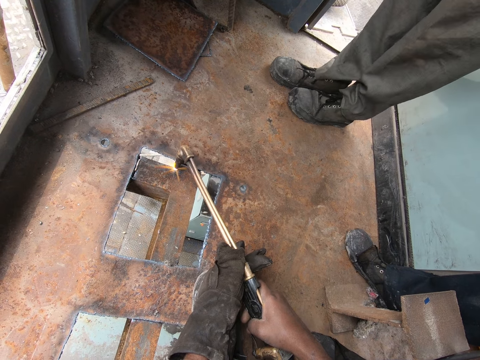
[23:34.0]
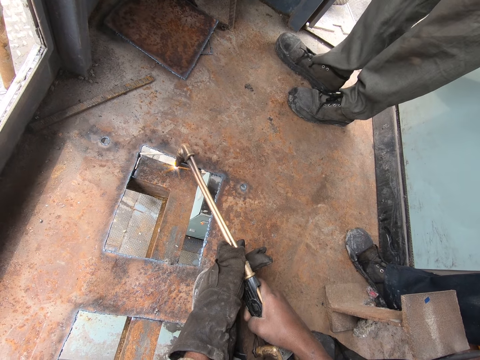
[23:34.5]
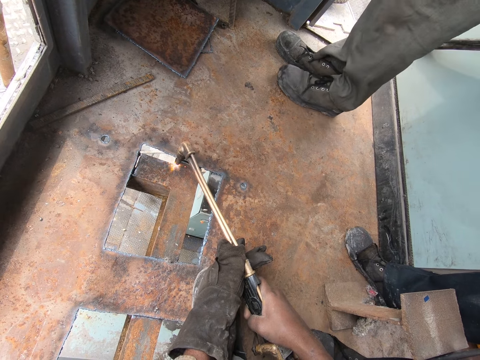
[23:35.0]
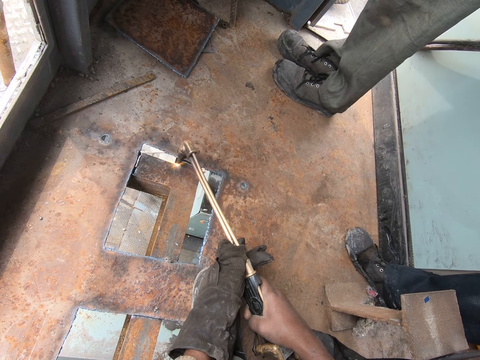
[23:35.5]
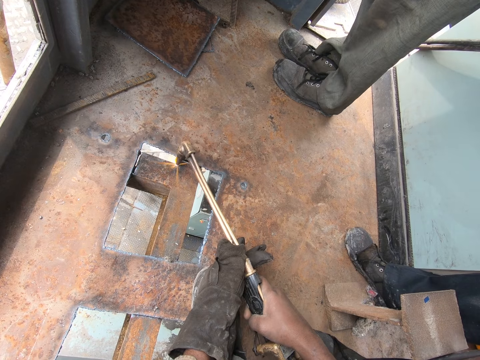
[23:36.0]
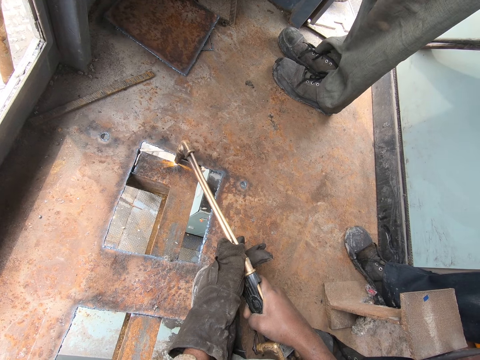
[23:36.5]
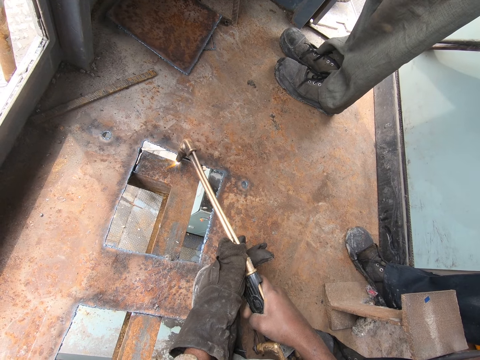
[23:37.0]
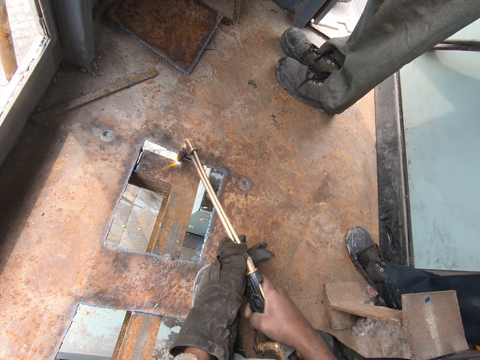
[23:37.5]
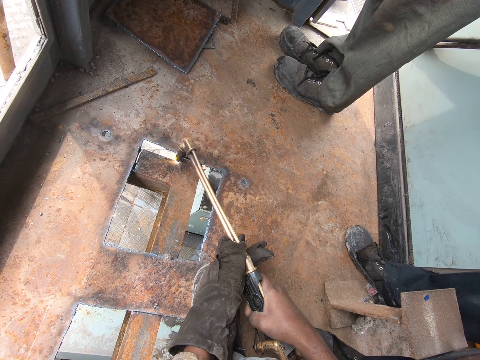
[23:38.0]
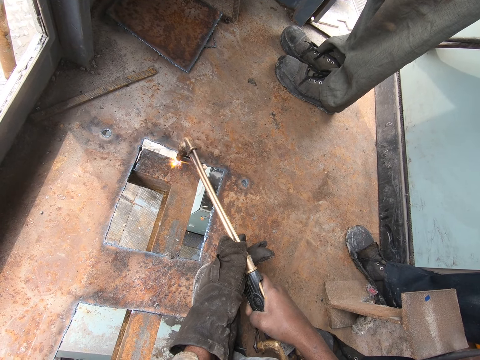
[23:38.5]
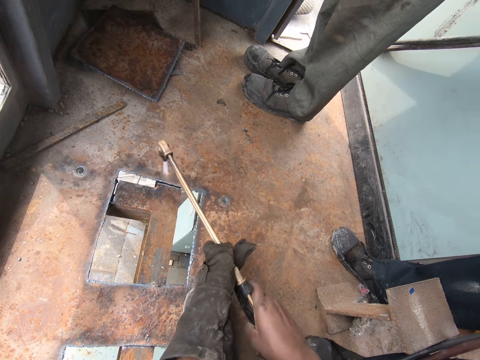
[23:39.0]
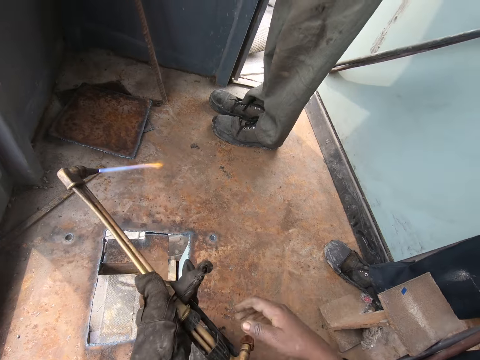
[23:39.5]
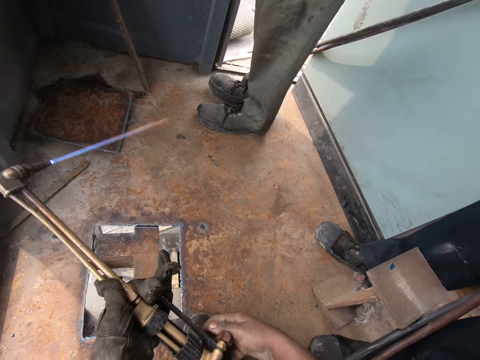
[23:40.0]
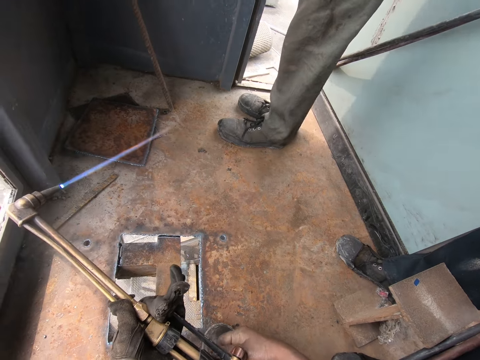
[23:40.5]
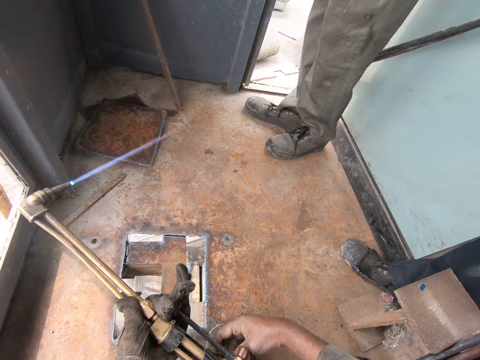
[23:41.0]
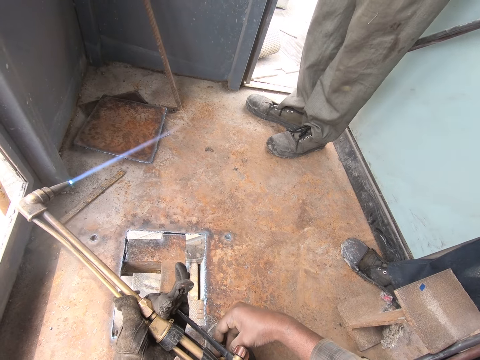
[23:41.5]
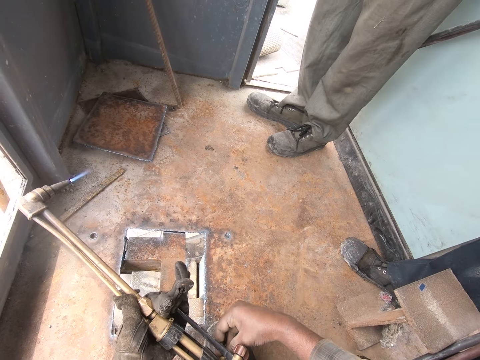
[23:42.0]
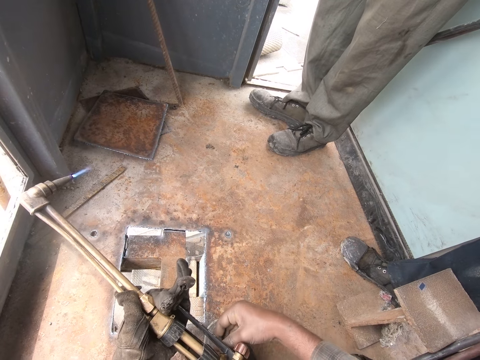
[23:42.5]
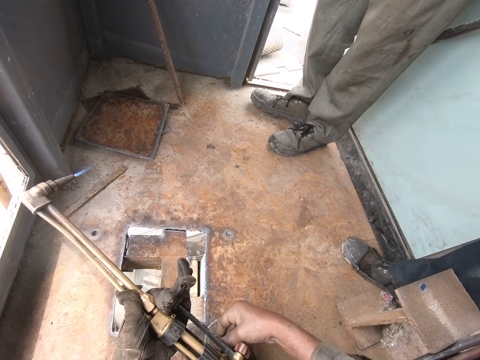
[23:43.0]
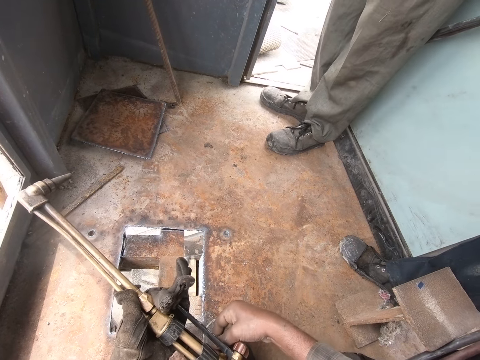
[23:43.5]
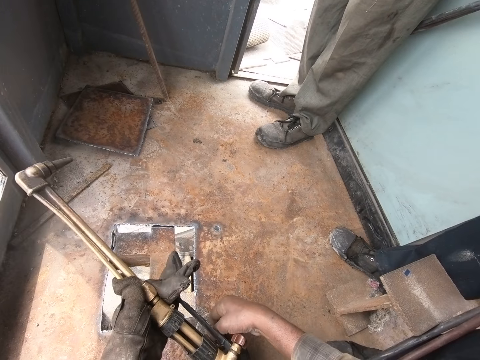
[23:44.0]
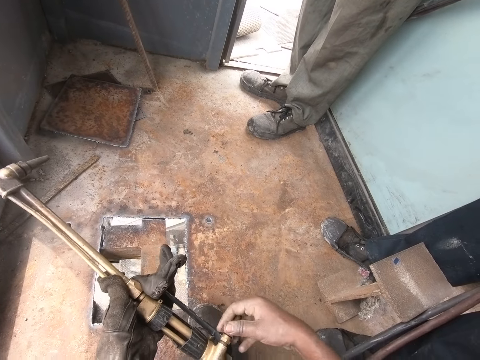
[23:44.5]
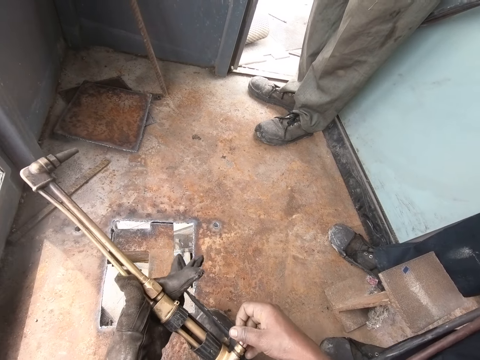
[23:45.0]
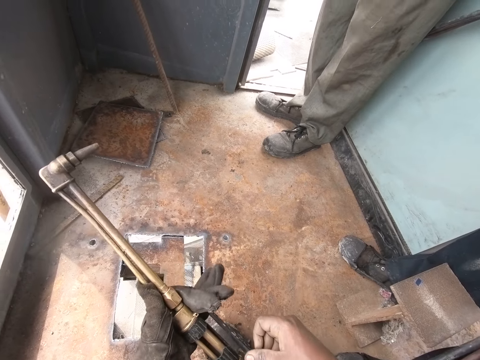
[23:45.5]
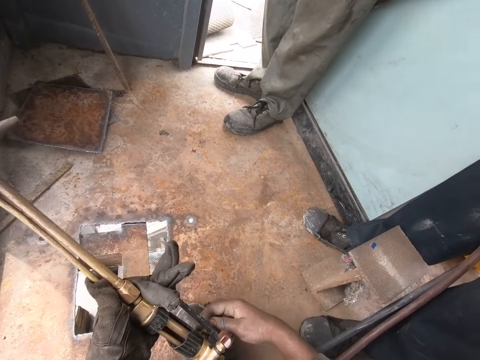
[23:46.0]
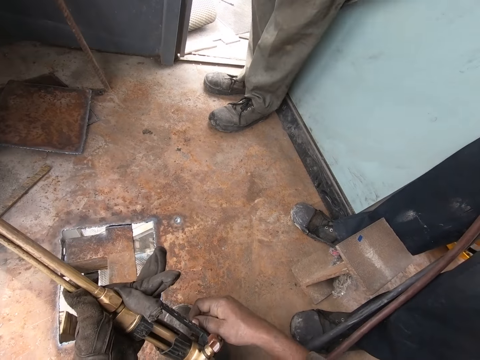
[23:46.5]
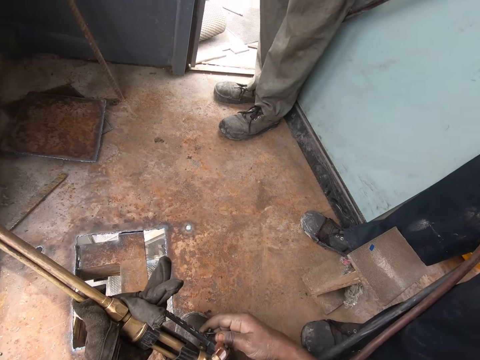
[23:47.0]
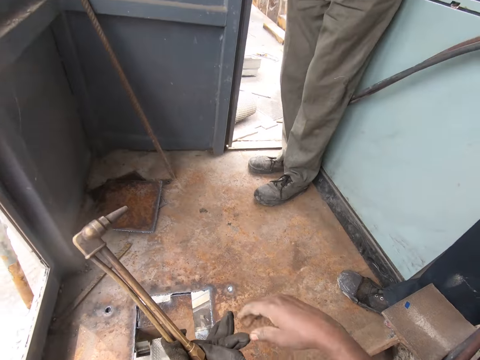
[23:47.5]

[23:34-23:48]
A man turns around. The camera wearer pulls the welding torch off the metal. They adjust the welding torch power button. The man turns around. The camera wearer switches the welding torch power off. They adjust the welding torch power button.

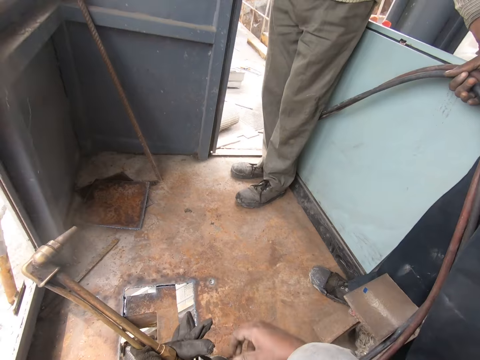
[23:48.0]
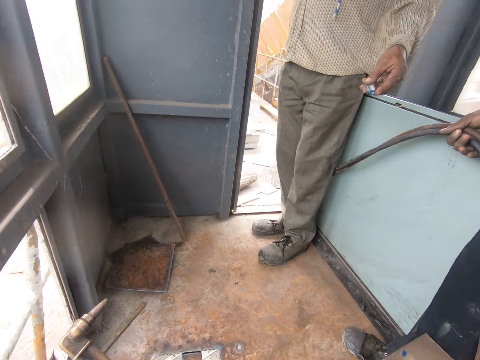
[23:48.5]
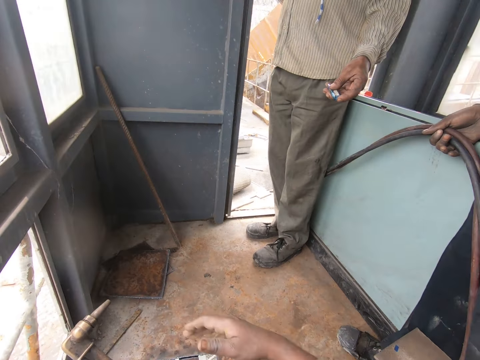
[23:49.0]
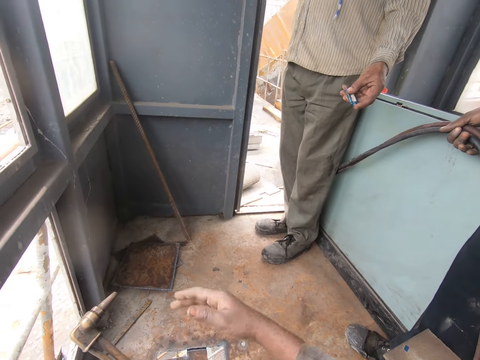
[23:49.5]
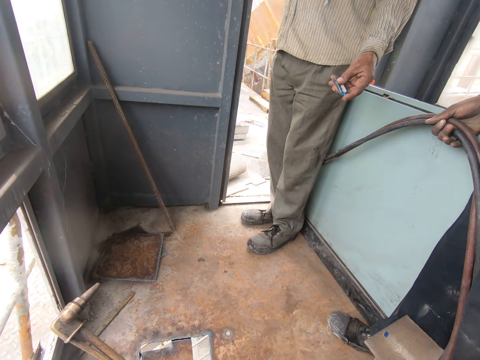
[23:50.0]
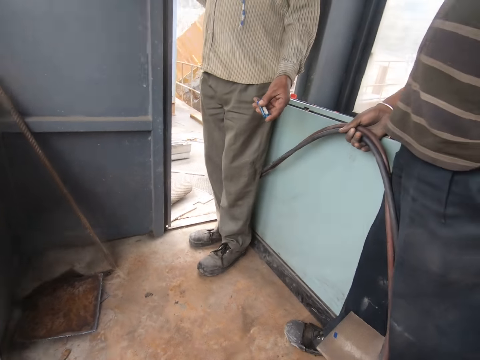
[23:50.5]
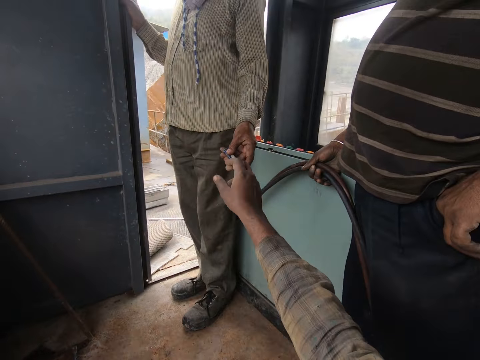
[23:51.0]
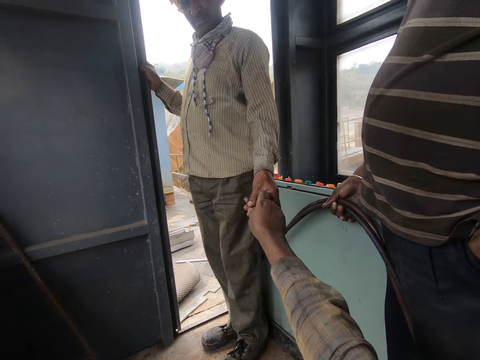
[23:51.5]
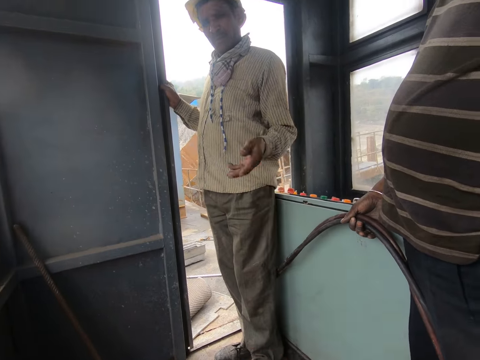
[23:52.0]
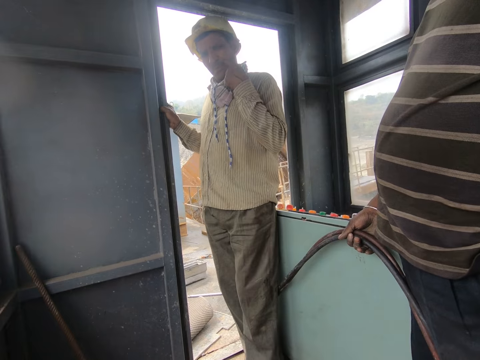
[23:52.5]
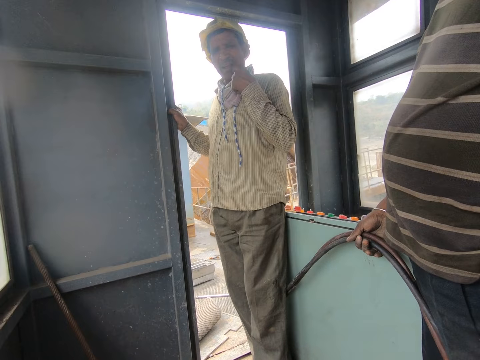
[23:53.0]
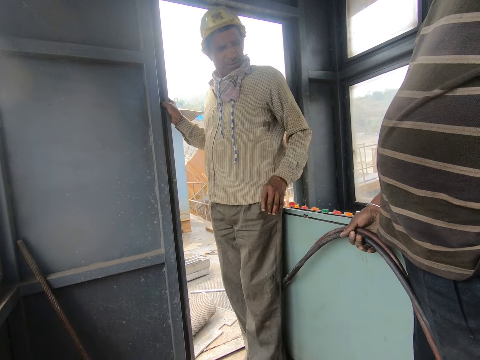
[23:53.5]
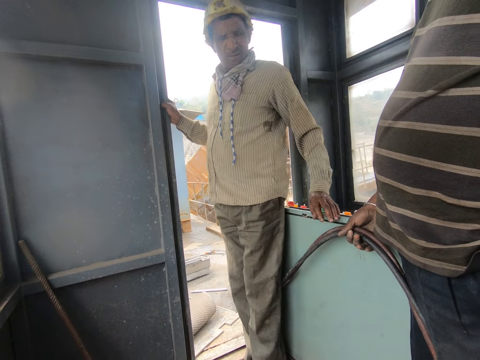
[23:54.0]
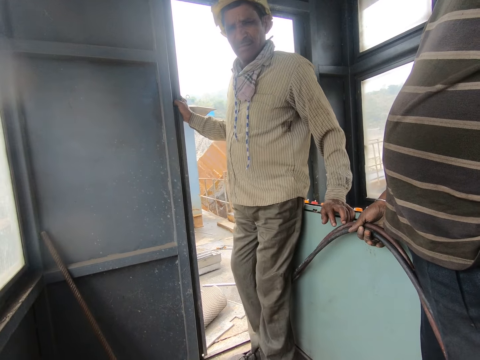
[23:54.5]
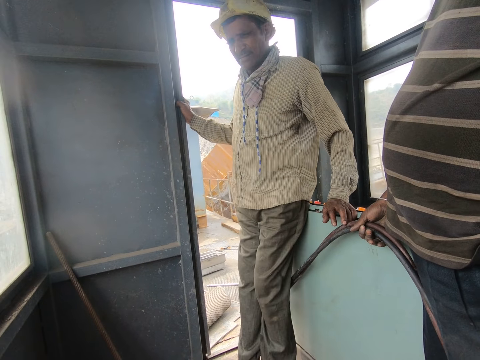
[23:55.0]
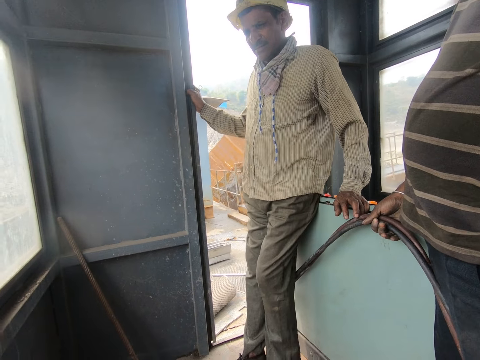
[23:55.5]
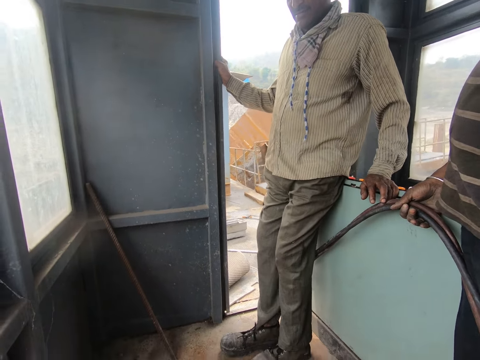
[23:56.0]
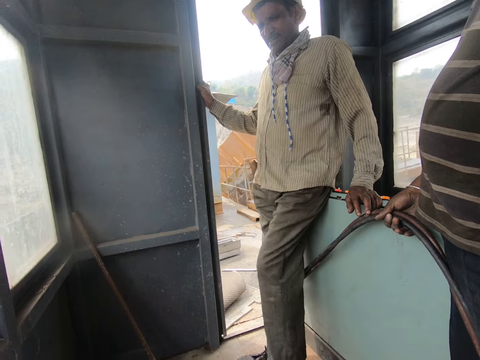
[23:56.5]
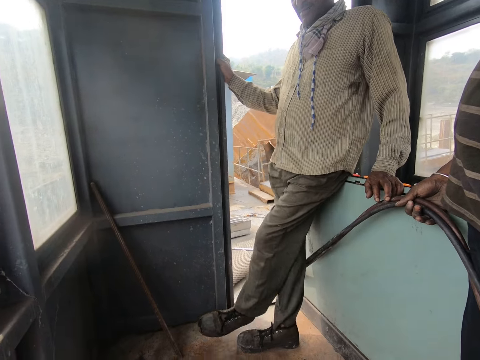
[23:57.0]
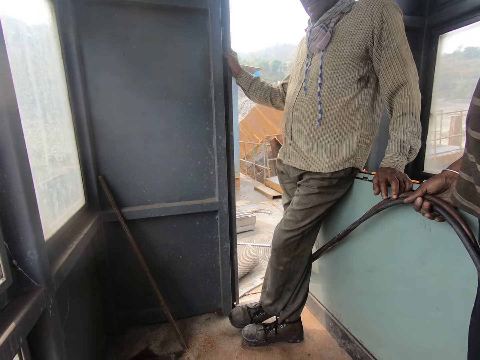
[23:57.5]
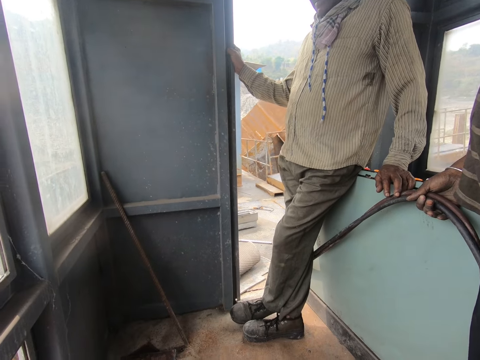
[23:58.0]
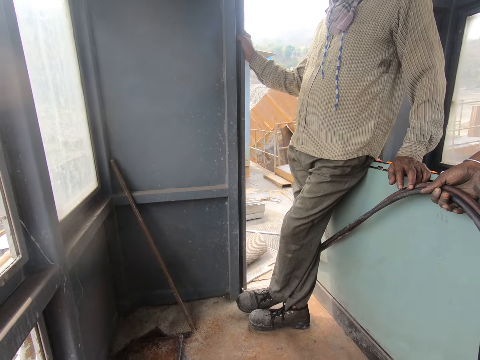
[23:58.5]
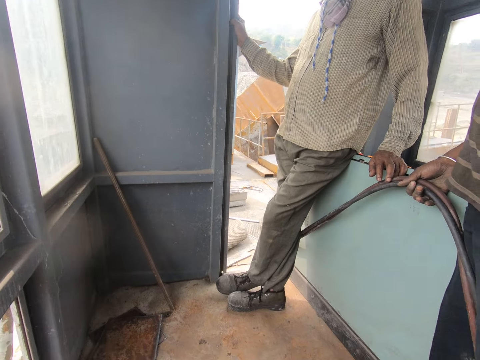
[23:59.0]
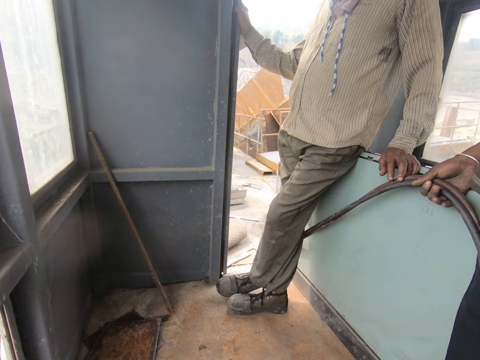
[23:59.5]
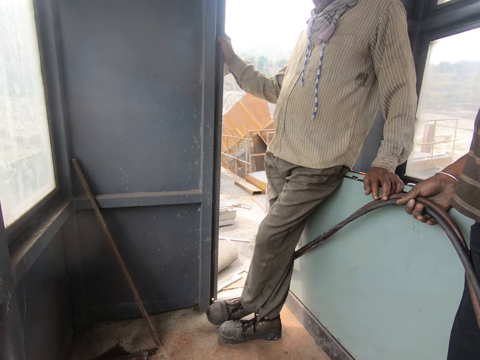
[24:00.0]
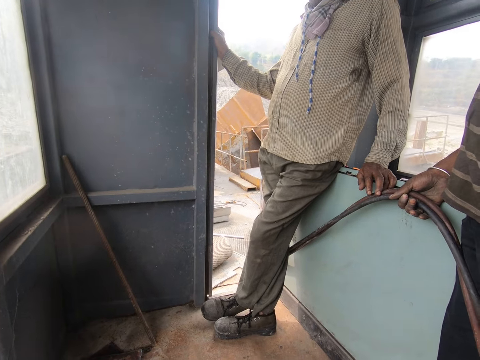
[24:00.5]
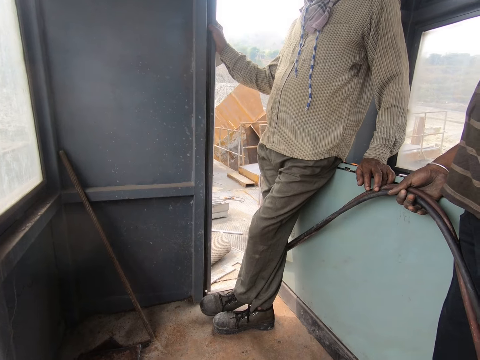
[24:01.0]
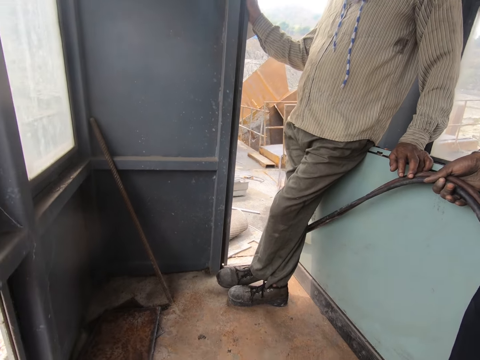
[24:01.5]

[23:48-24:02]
The camera wearer pulls his right hand off the welding torch. A man picks up a lighter. The camera wearer puts his hand on the spray nozzle of the weld gun. He gestures his hand and looks around. The man hands the camera wearer the lighter. The man supports his hand on the metal. The man holds a wall with his left hand. The camera wearer lights the lighter. The man crosses his legs.
